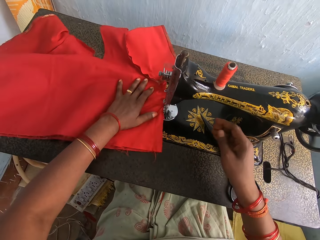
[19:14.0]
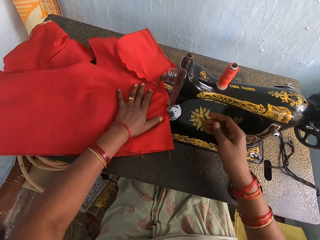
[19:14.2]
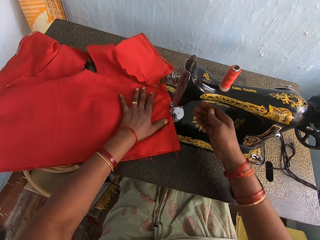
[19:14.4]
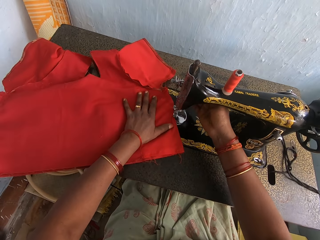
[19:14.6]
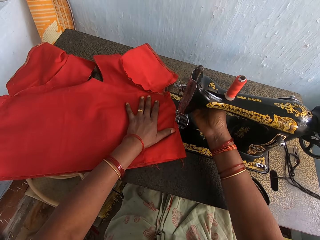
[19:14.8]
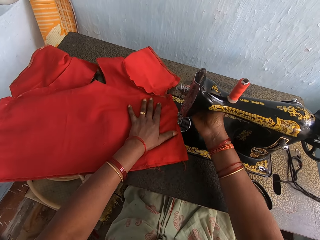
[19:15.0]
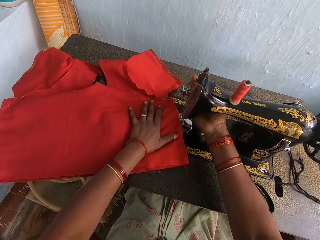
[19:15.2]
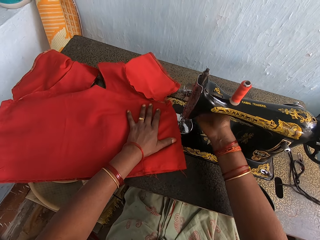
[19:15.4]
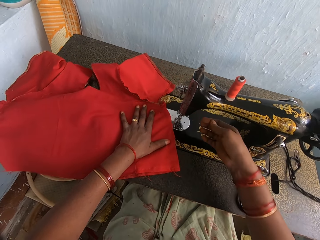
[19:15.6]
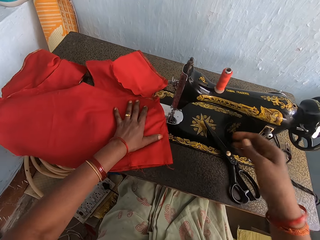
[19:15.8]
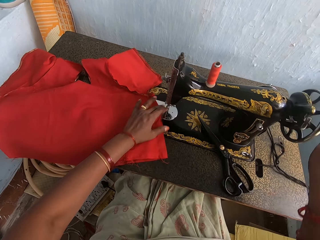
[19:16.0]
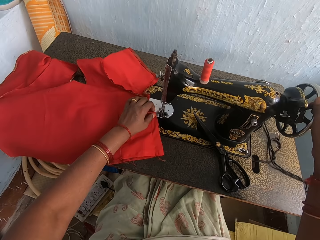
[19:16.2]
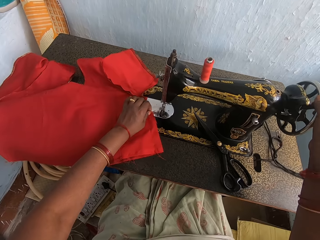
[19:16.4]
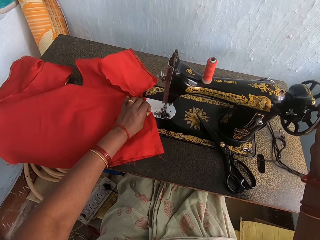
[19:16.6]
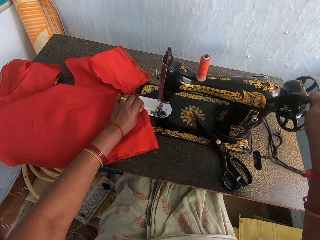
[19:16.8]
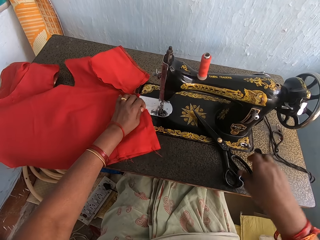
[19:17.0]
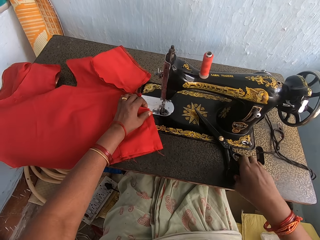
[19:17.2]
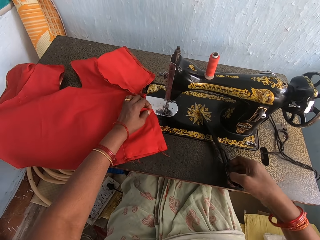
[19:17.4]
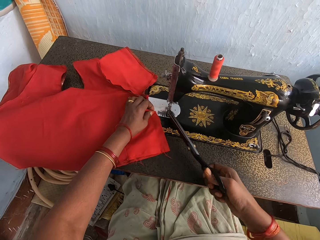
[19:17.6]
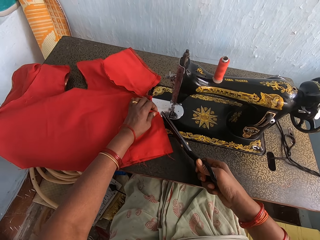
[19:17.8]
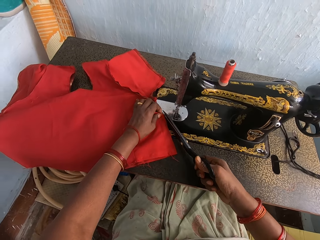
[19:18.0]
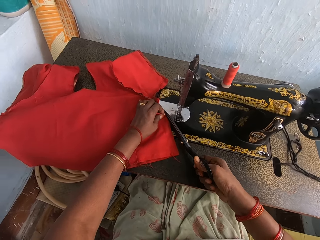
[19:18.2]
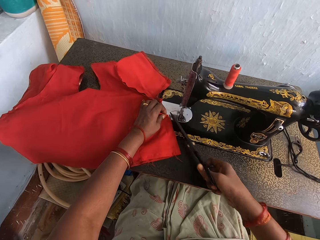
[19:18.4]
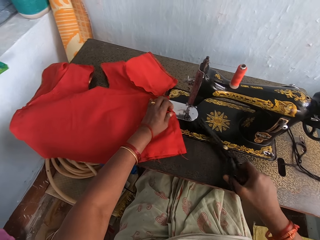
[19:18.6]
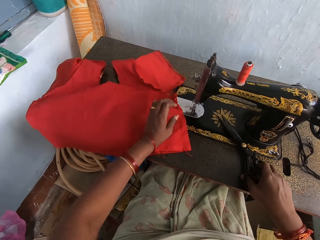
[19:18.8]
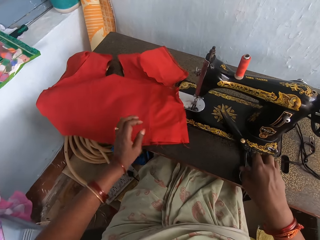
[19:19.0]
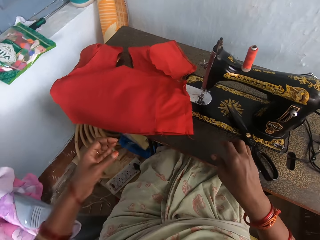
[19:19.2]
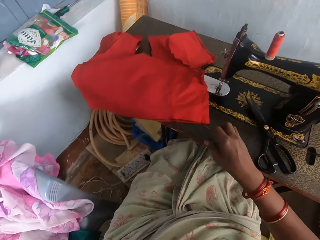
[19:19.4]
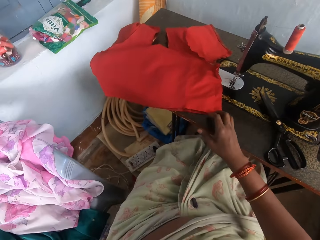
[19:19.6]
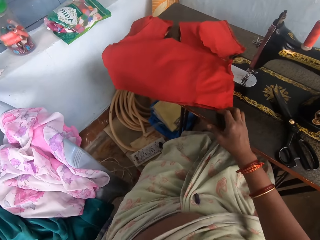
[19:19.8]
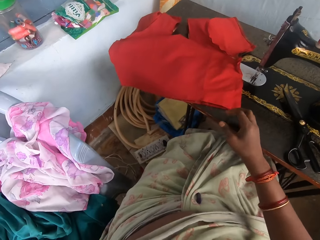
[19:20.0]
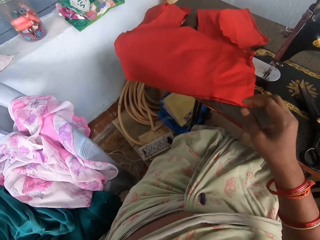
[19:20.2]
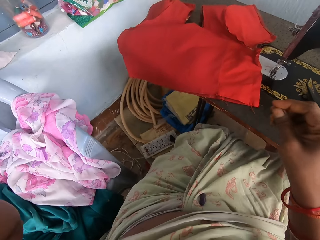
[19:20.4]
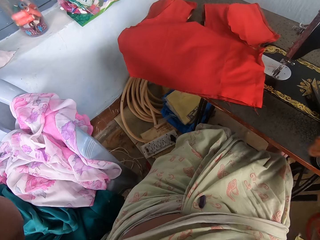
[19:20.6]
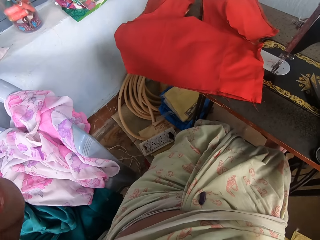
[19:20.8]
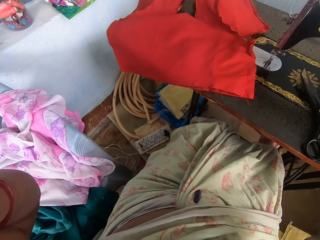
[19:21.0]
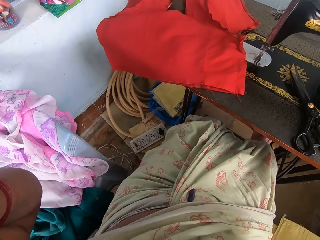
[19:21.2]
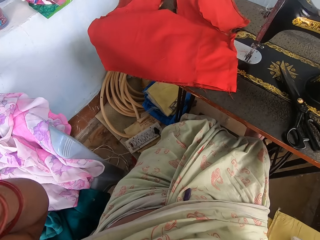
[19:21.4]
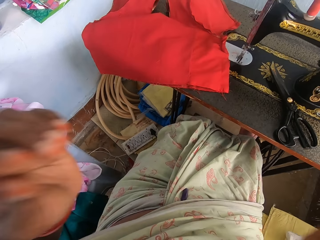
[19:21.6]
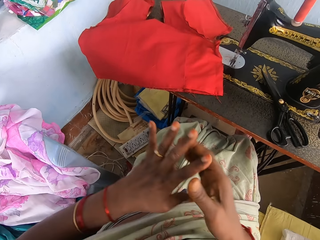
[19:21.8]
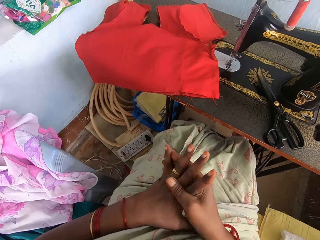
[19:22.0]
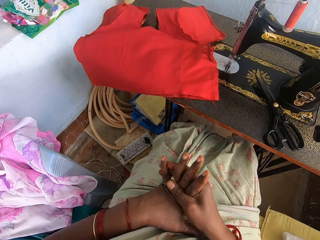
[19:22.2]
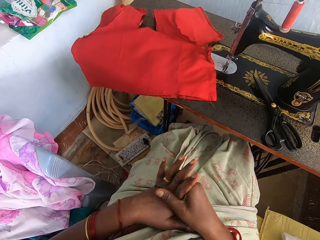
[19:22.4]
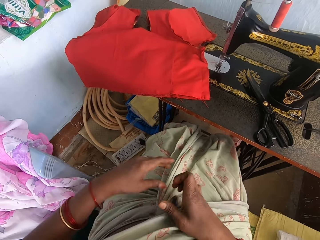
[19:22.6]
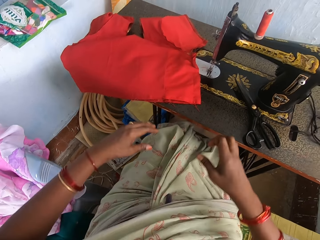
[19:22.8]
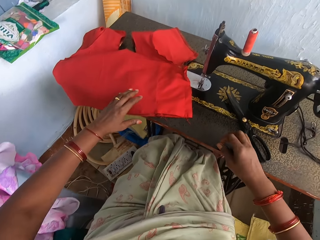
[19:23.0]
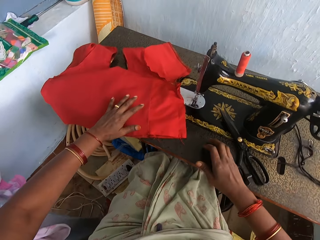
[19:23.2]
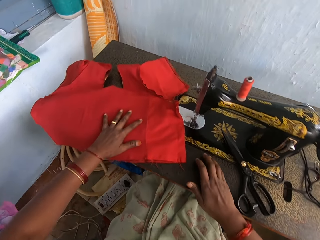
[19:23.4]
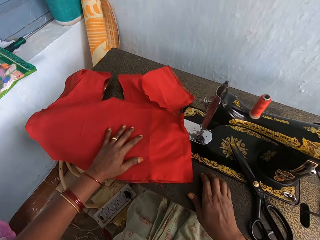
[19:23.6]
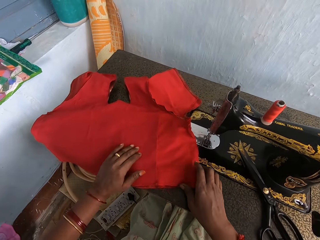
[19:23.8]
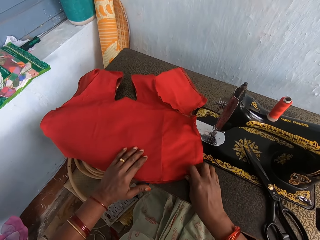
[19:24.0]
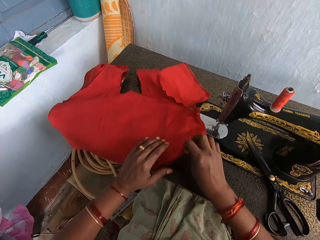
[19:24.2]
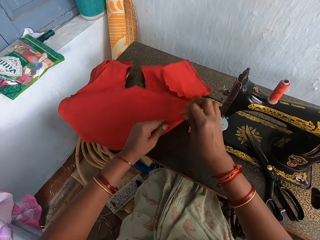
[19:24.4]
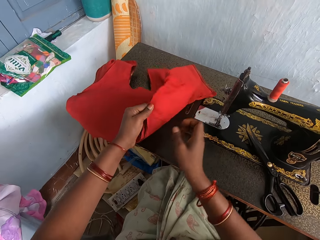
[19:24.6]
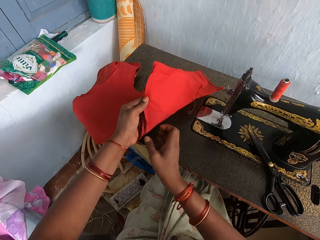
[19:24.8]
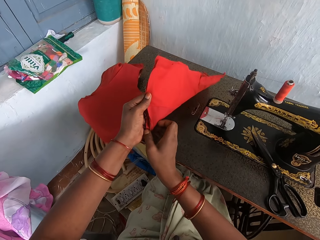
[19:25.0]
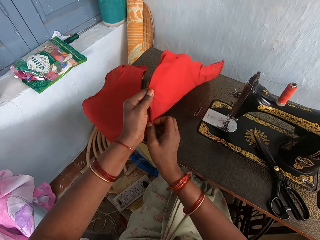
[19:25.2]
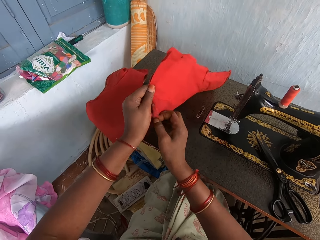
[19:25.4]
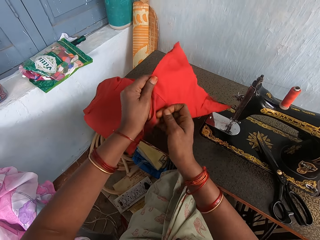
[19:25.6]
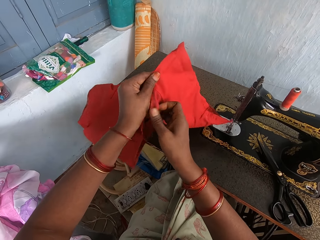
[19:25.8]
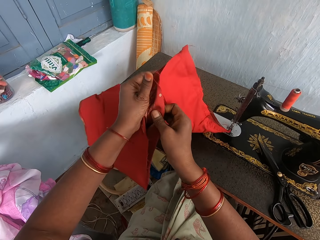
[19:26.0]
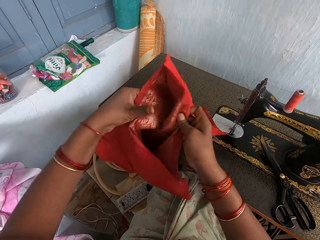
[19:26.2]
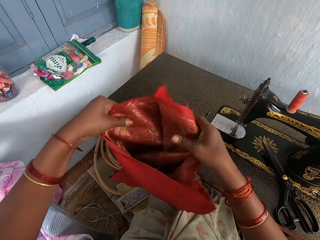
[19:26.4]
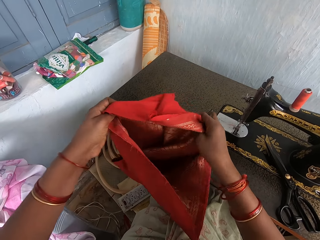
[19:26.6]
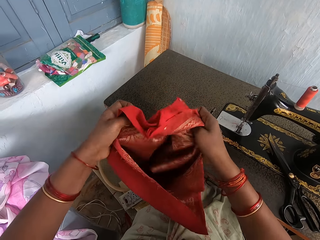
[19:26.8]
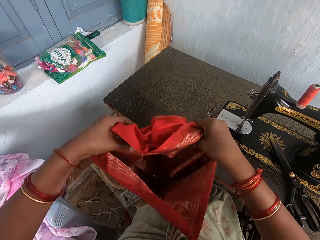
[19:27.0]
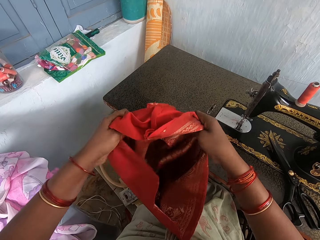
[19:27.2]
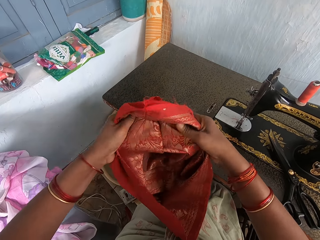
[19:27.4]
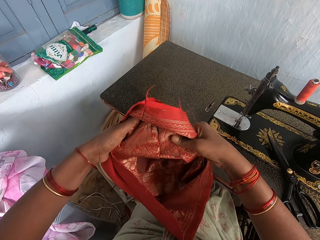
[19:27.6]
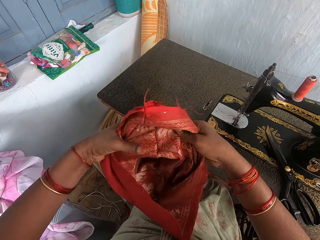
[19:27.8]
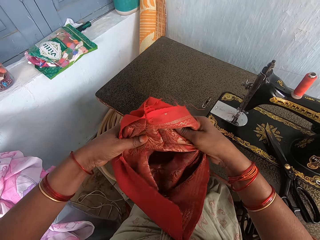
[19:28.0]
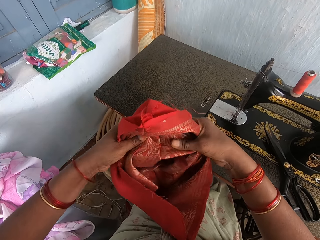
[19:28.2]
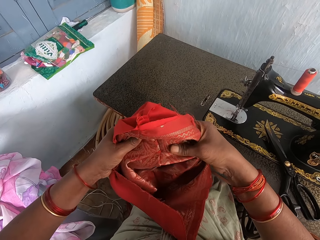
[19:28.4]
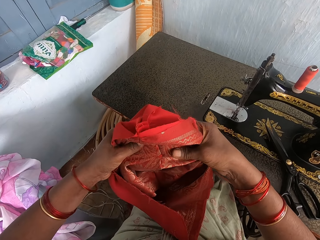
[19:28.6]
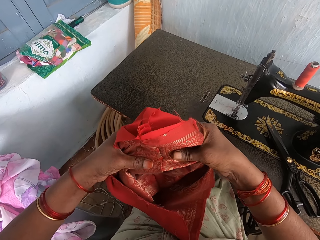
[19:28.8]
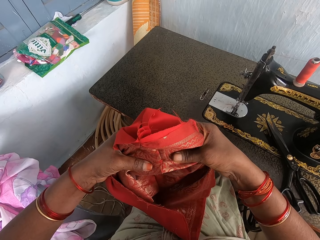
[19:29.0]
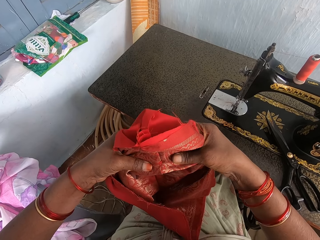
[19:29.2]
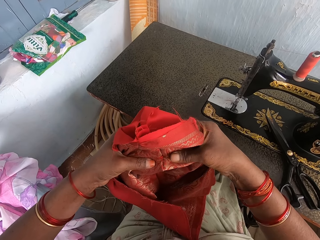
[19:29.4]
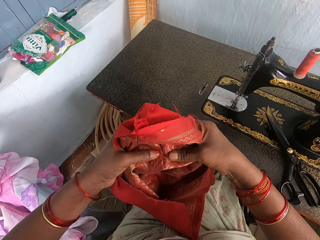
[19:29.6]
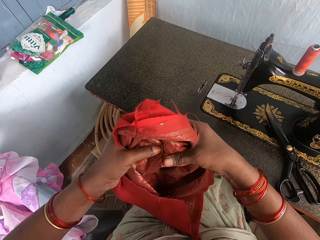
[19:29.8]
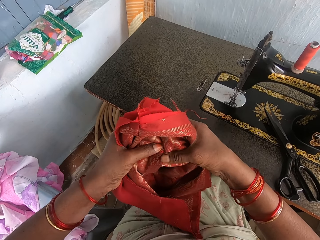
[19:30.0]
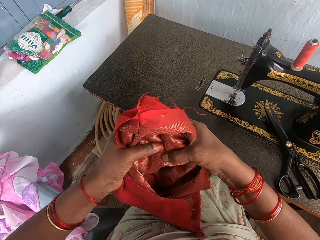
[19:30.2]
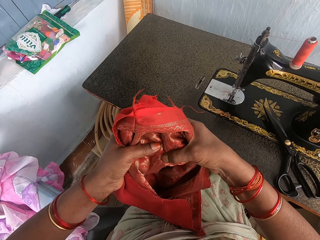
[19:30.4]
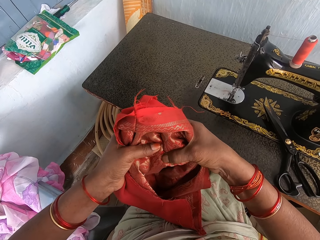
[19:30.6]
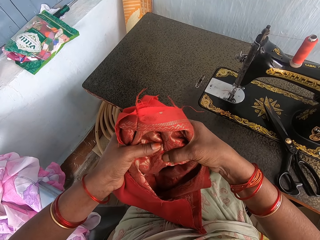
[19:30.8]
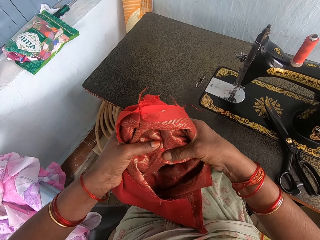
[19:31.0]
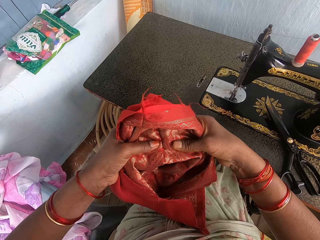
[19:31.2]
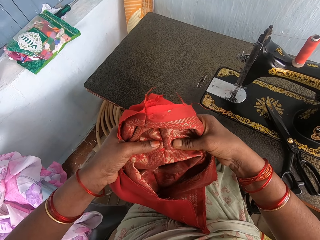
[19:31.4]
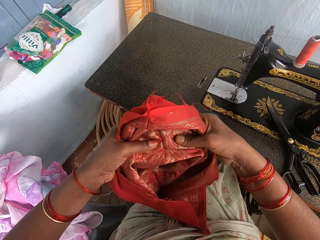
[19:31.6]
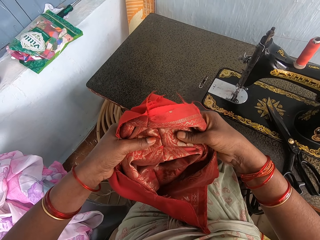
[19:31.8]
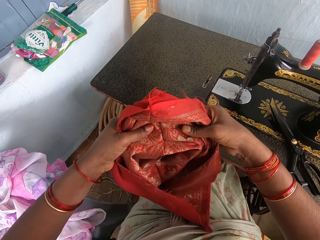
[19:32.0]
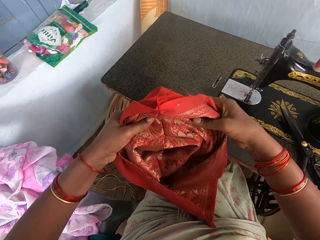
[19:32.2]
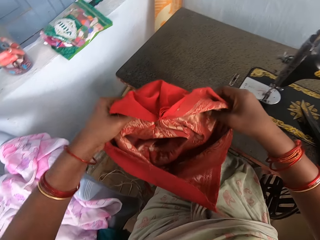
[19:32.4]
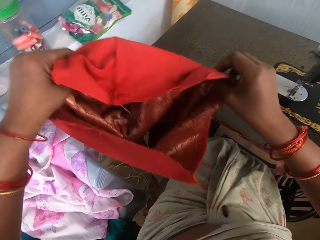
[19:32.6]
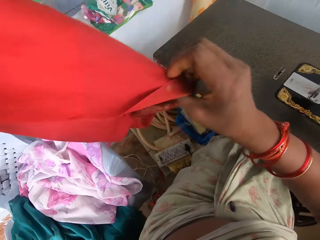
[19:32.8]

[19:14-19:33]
The camera wearer lifts the reverse lever with their hand. They rotate the sewing wheel. They hold the sewing machine. They pick the scissors from the table. They cut the thread with the scissors. They place the scissors on the table. They adjust the camera. They lift their hands. They hold their hands together. They look at their fingers. They hold the piece of cloth. They lift the top or cloth from the table. They turn the piece of cloth. They adjust the top with their hands. They pull the cloth. They look at the cloth.

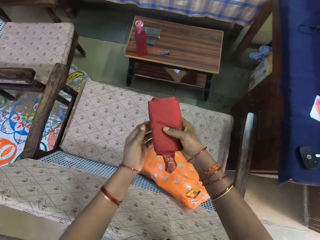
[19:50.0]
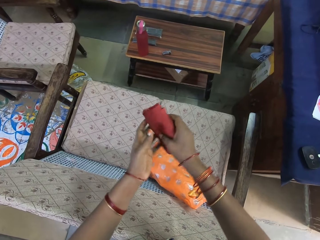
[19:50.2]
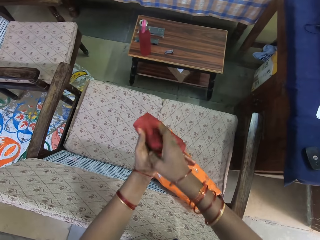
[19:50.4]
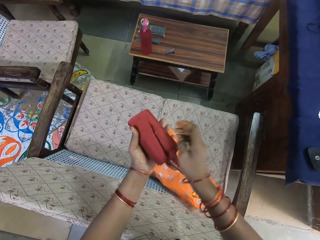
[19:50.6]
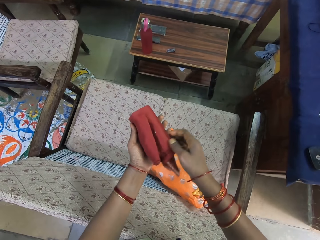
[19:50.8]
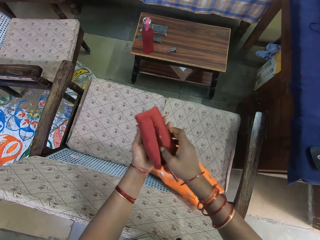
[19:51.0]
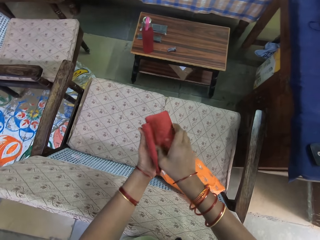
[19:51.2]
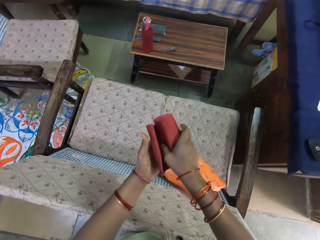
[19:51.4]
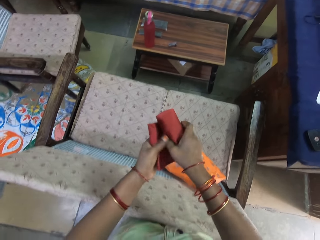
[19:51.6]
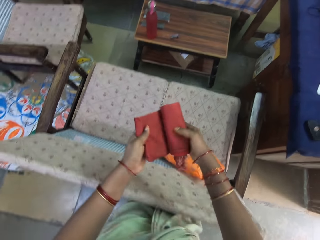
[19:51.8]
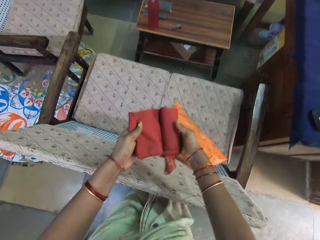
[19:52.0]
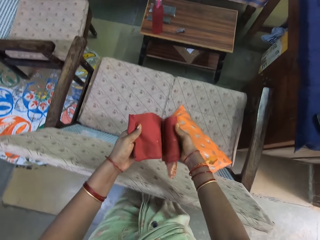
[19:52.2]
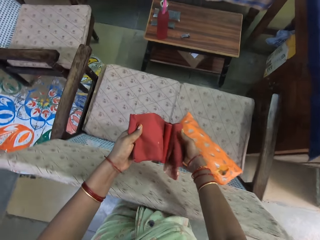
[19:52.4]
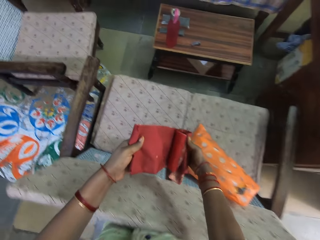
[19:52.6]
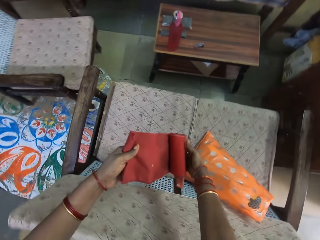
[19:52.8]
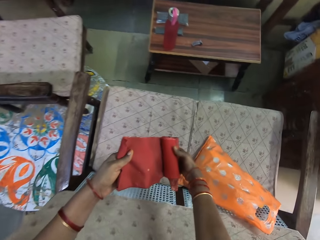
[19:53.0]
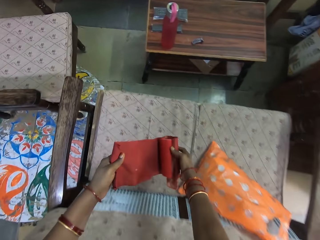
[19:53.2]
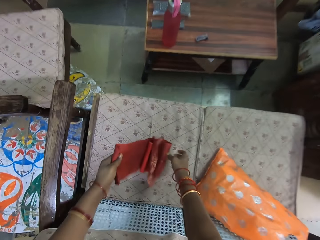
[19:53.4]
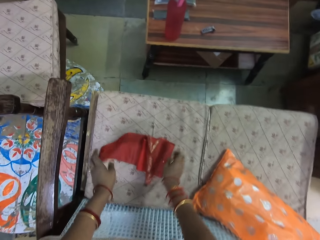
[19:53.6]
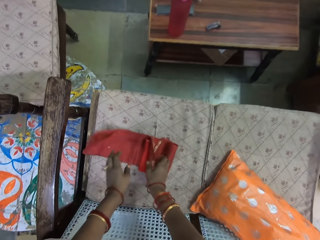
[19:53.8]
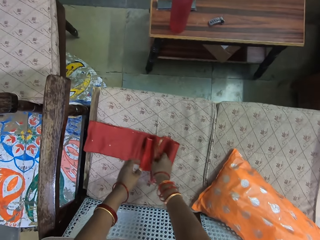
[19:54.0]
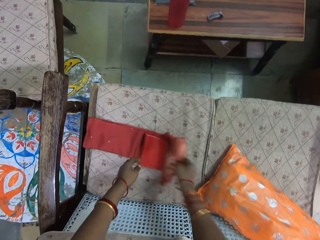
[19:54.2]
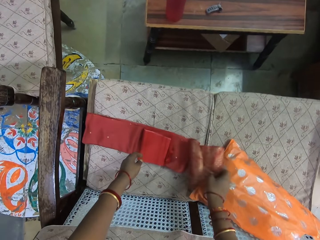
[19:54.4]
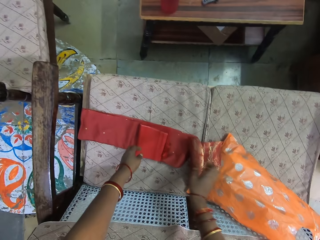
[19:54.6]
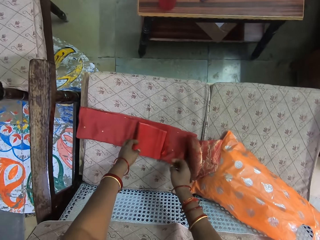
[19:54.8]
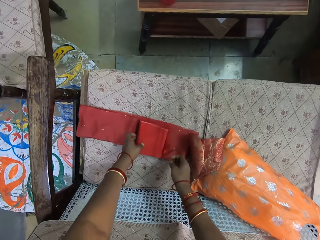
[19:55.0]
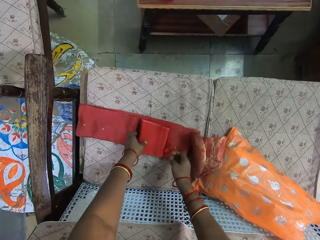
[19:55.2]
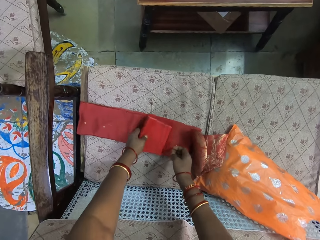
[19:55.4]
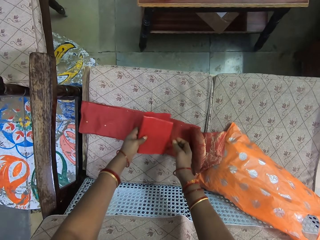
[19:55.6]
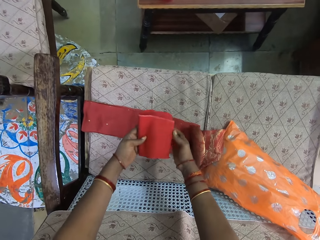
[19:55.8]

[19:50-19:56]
The camera wearer places the material on the other hand. She looks at the fabric. She adjusts the material with her hands. She rolls the fabric. She unfolds the material on the chair. She places the fabric on the chair. She touches the fabric.
